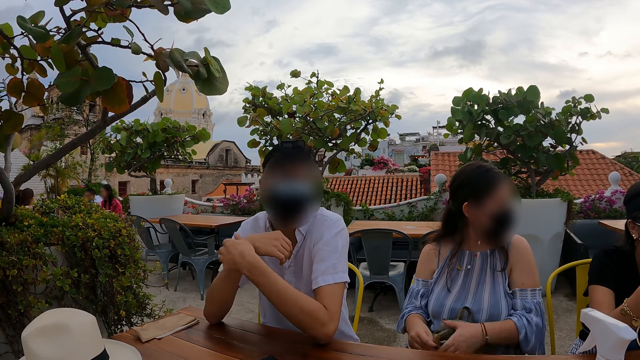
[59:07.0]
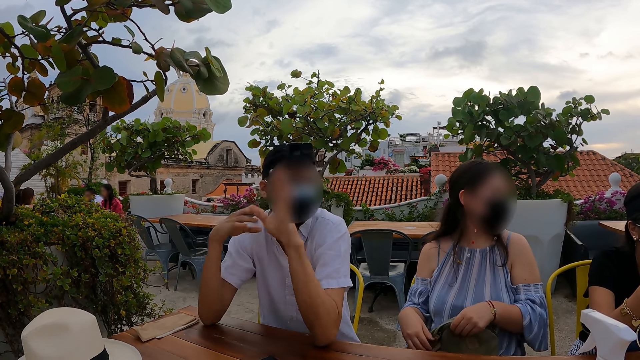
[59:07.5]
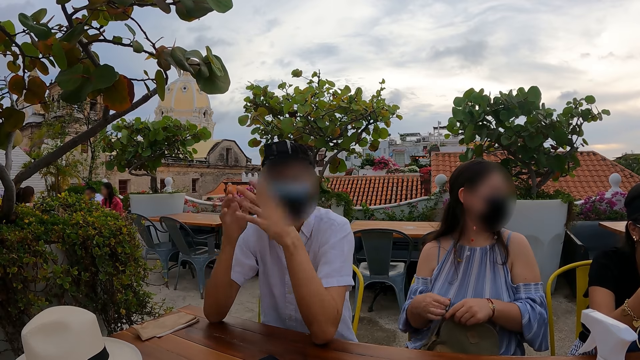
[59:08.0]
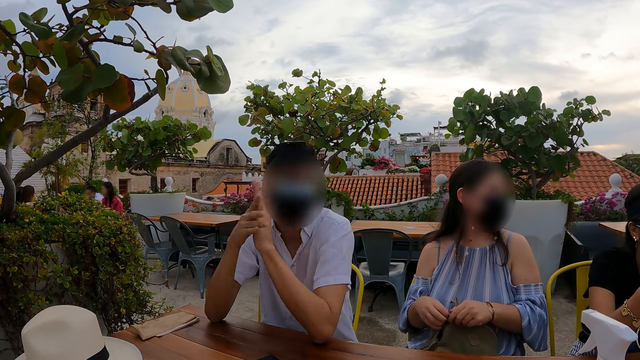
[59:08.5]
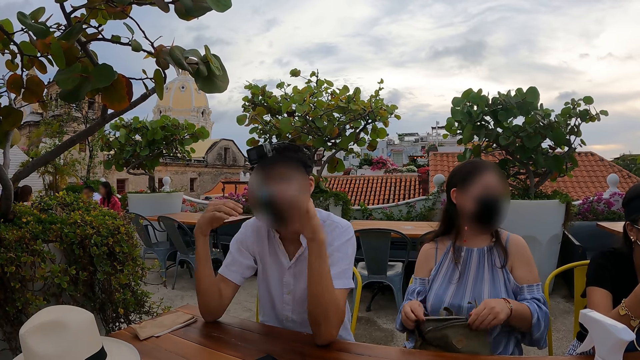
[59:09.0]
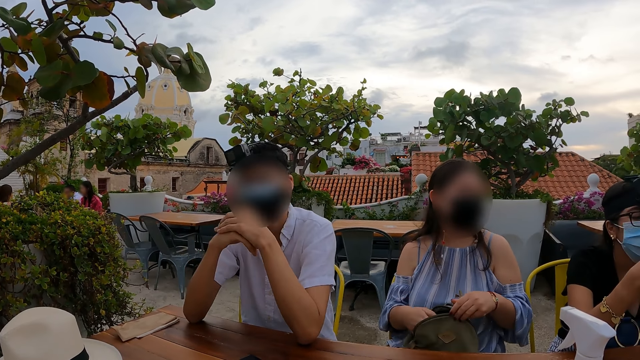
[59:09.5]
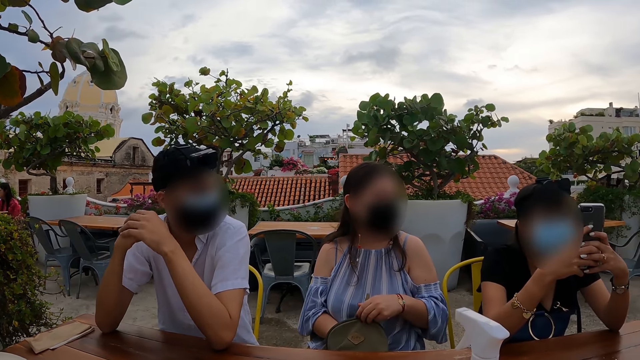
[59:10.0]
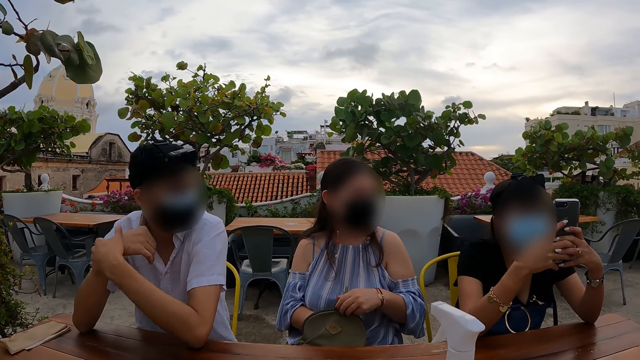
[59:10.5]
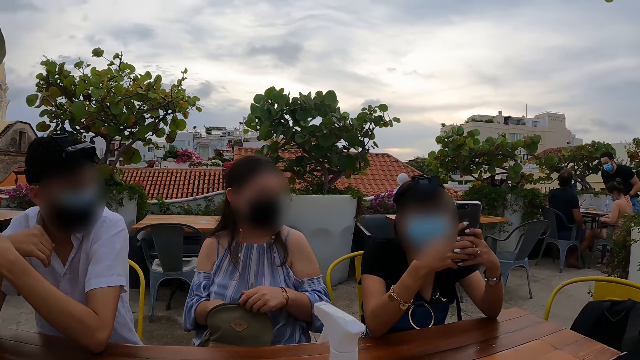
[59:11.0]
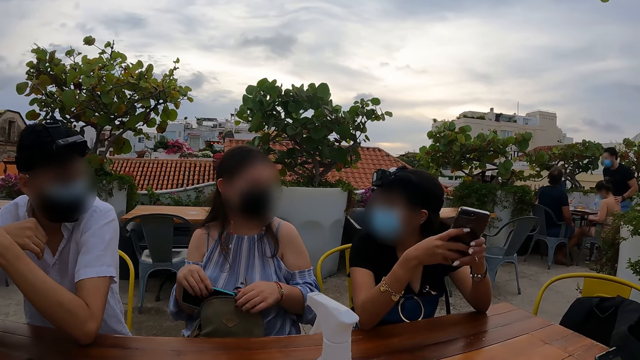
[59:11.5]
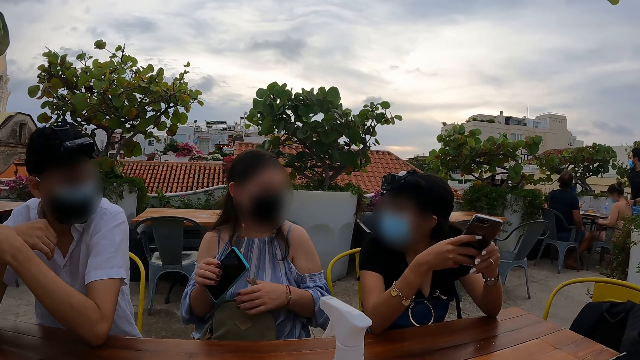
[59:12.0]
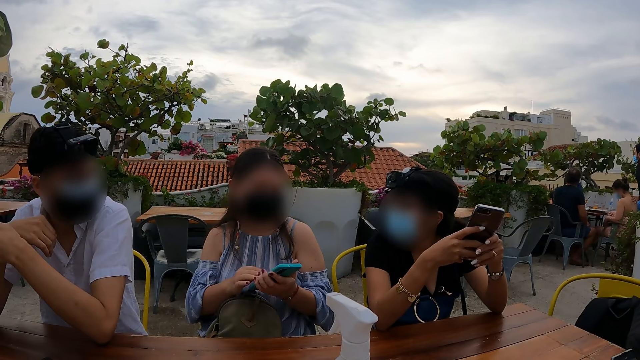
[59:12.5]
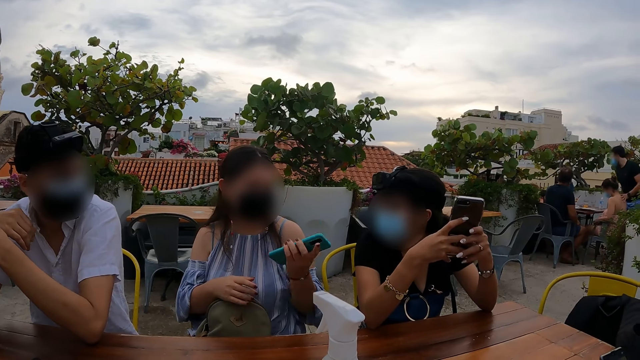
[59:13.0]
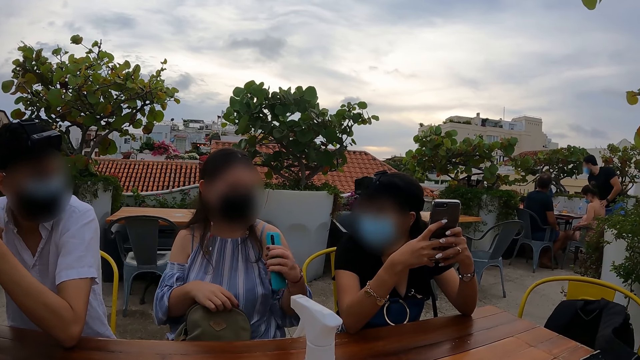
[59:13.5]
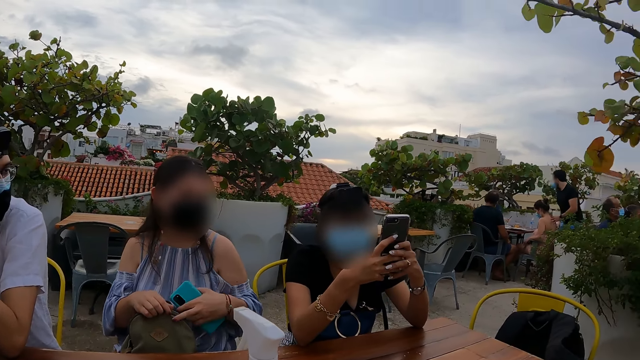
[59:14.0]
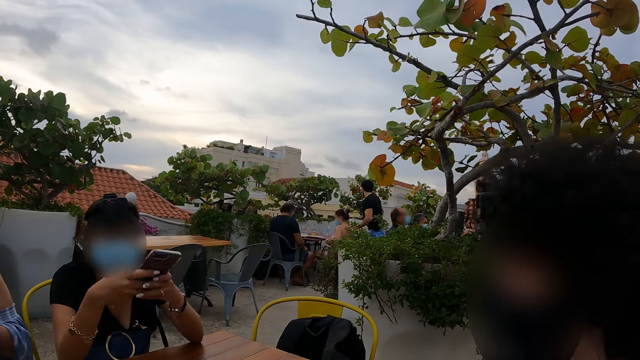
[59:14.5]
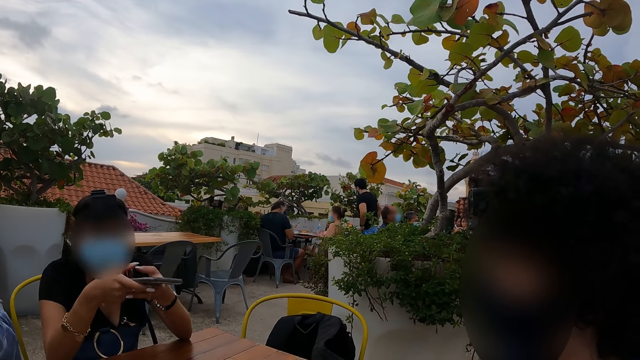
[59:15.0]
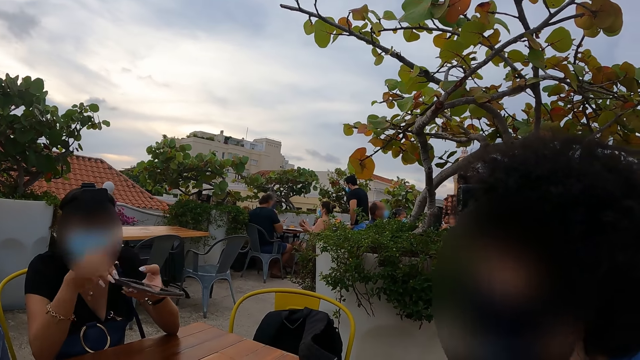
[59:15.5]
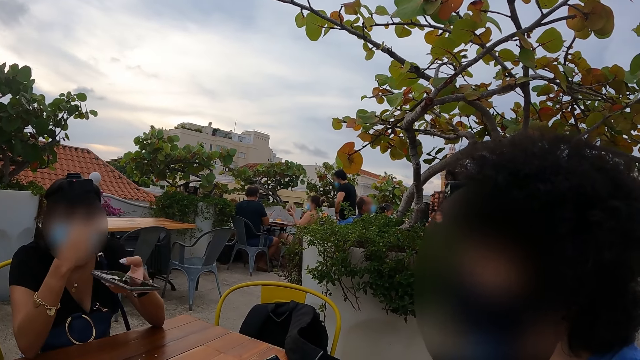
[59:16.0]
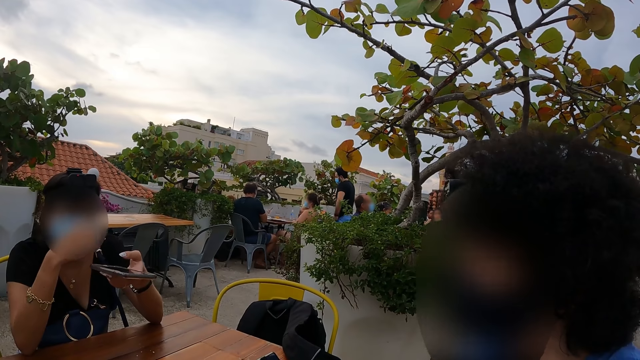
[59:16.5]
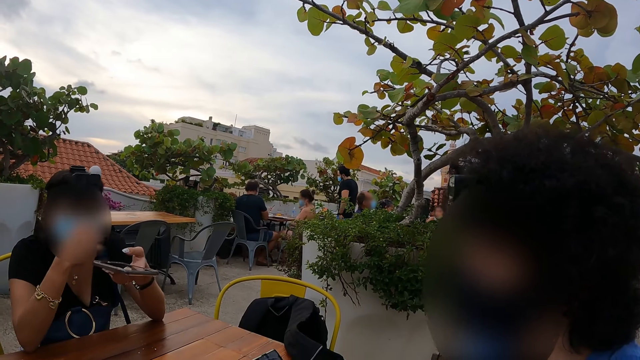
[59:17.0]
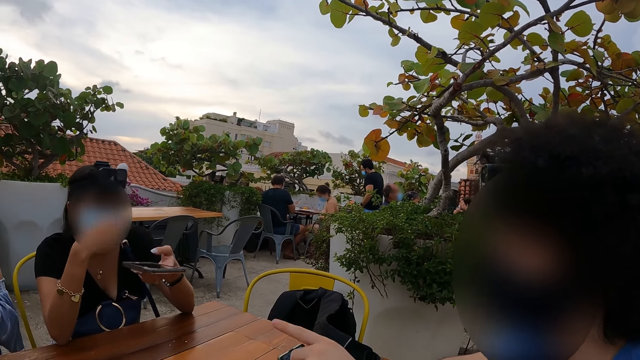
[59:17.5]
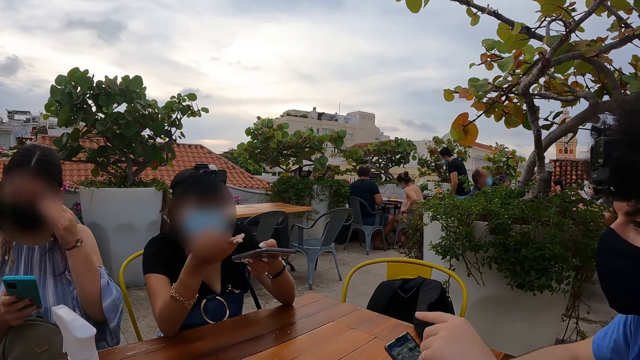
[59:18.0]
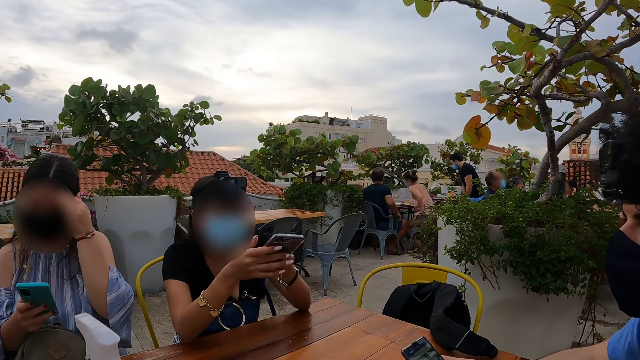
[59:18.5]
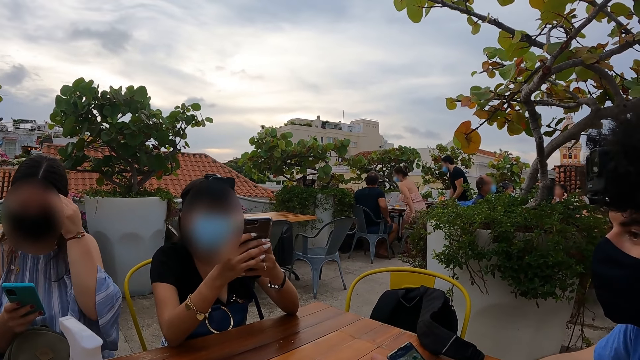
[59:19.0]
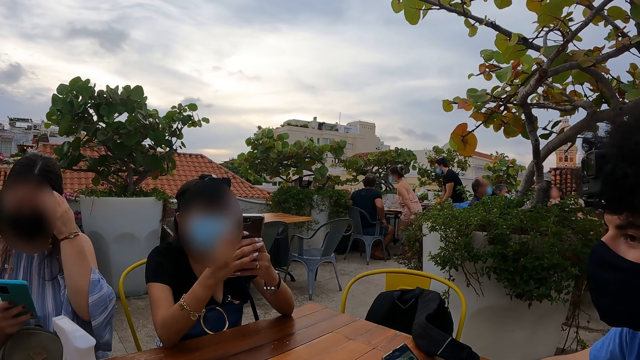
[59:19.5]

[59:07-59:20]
The camera wearer interacts with people. They look around.

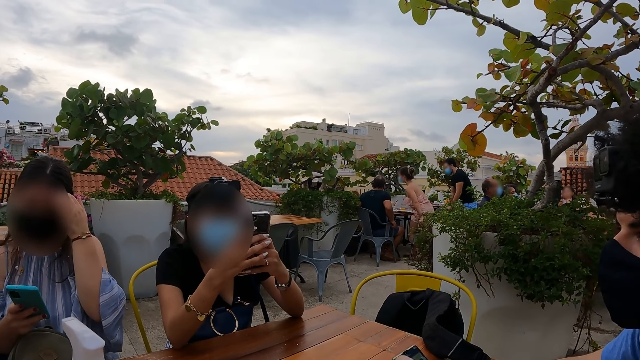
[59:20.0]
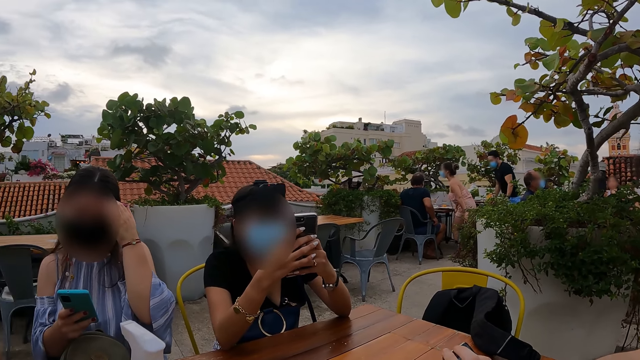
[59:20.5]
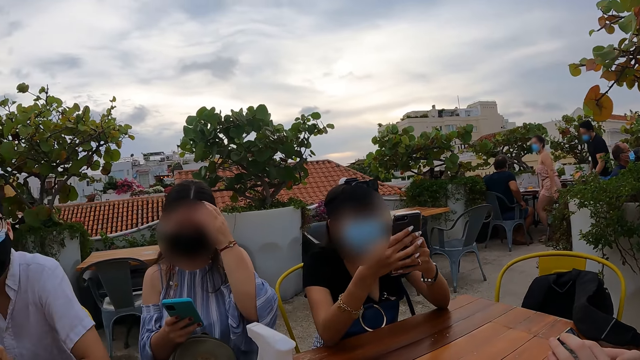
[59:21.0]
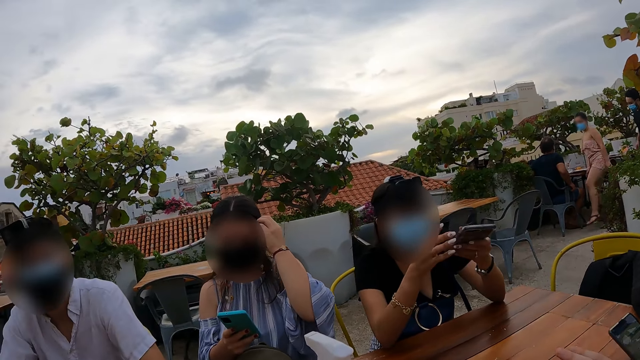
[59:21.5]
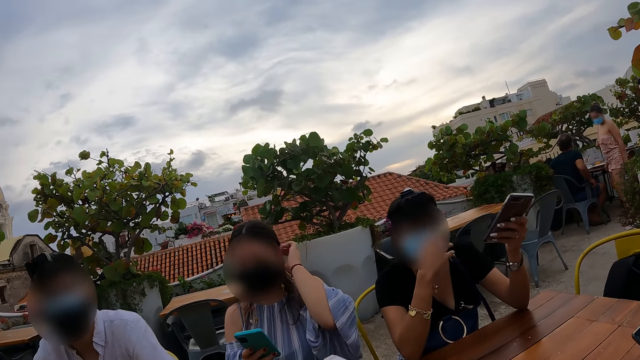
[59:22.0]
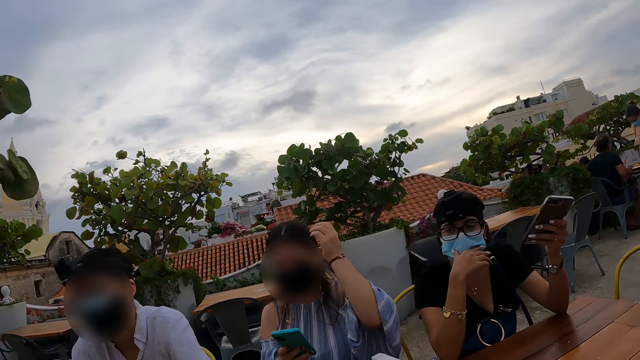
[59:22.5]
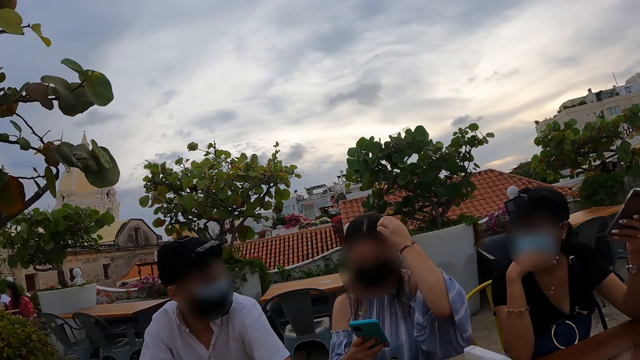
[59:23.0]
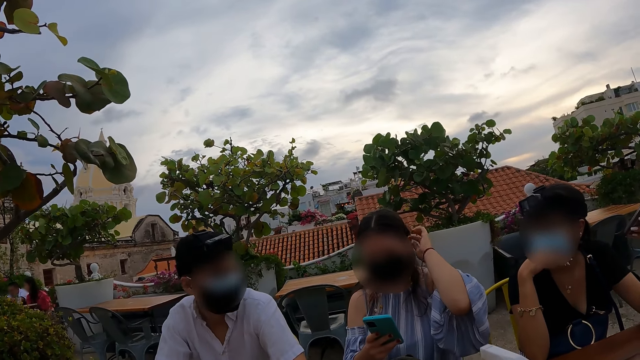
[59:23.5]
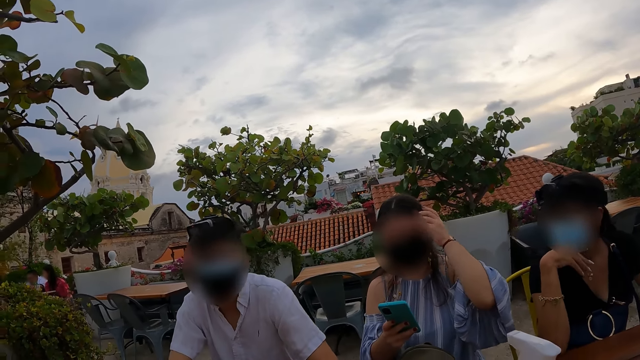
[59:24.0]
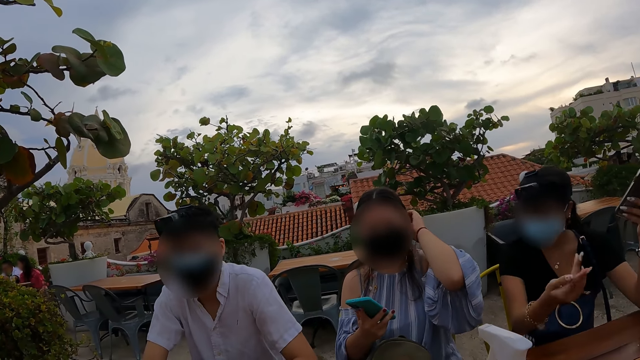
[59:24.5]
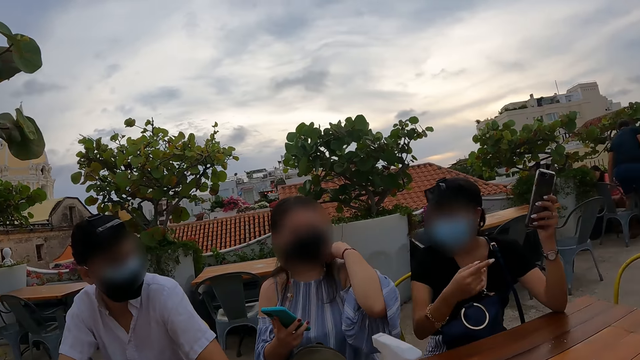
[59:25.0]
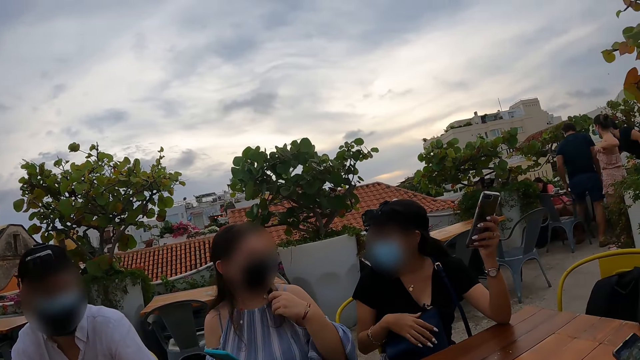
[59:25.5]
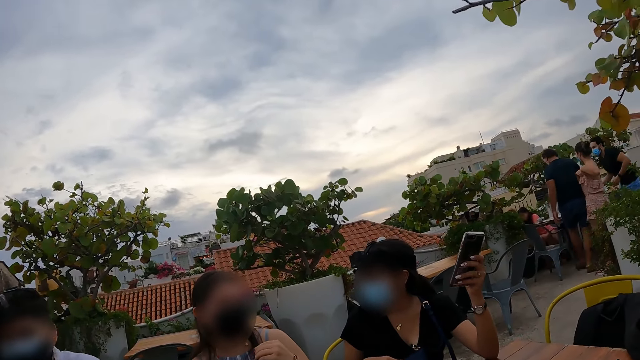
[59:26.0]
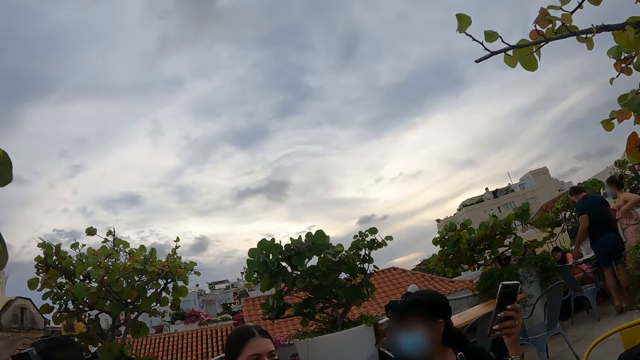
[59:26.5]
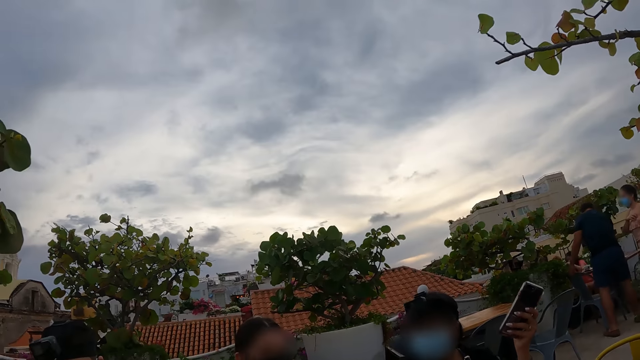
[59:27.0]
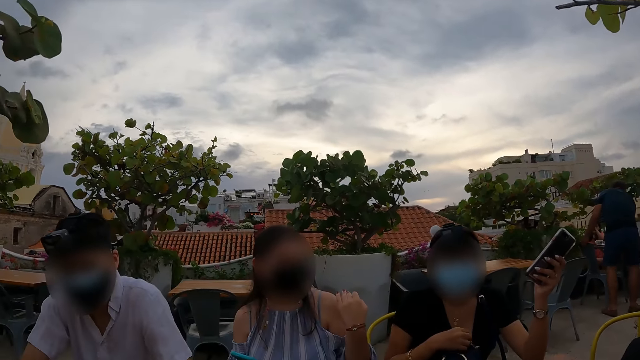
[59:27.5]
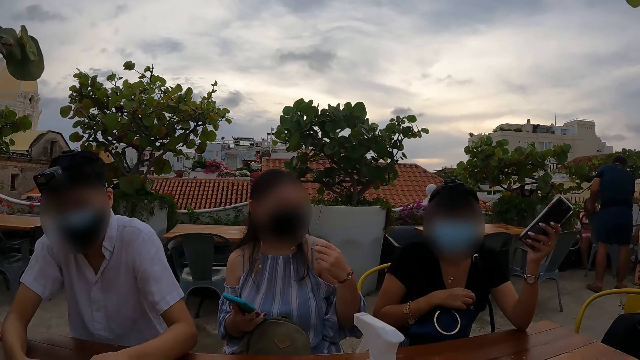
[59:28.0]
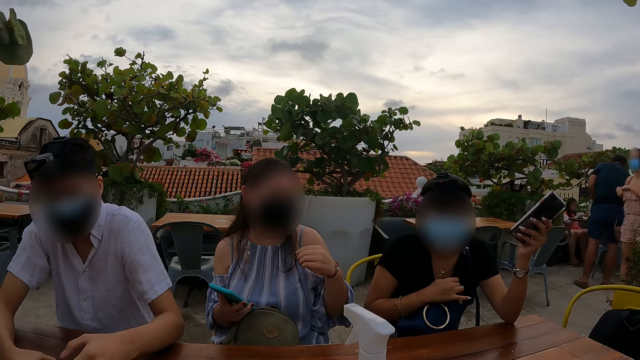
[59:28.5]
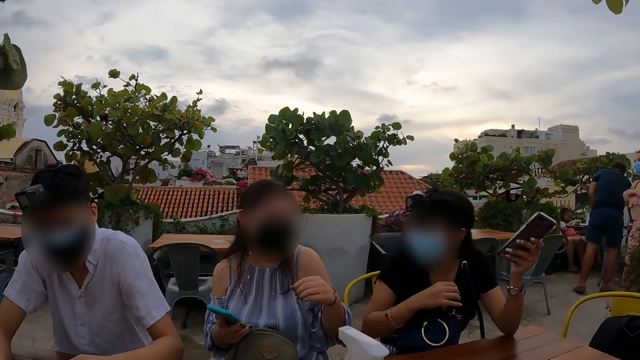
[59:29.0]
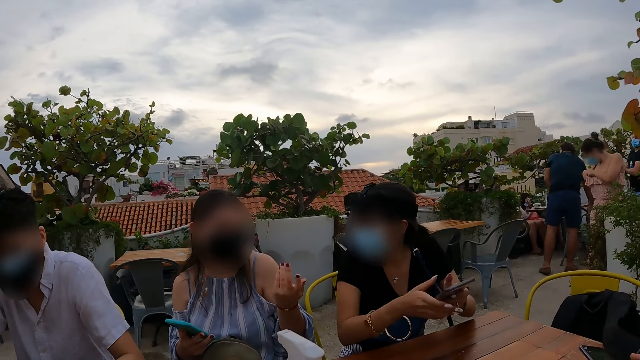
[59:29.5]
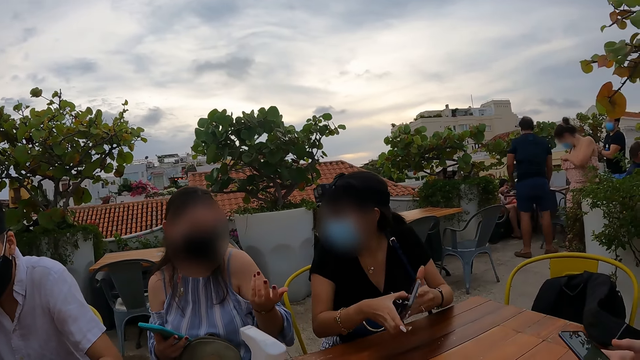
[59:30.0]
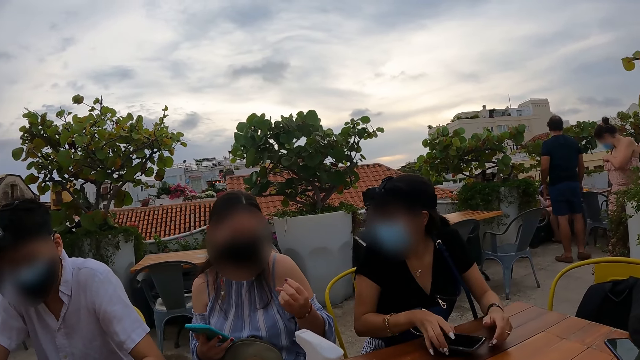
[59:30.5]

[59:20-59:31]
The camera wearer interacts with people.
